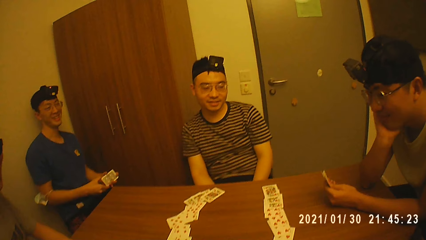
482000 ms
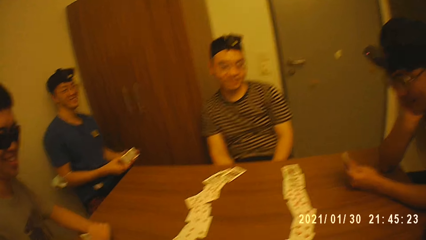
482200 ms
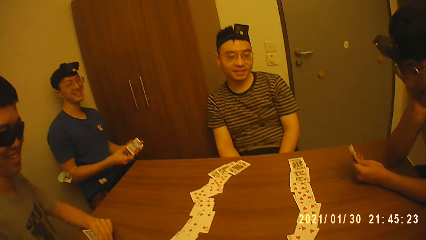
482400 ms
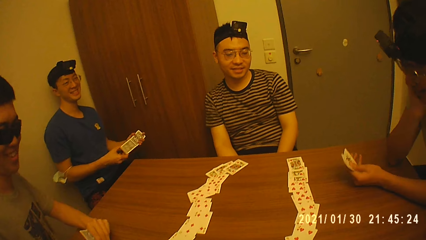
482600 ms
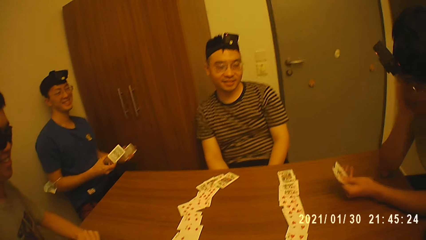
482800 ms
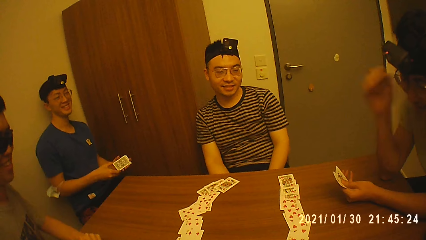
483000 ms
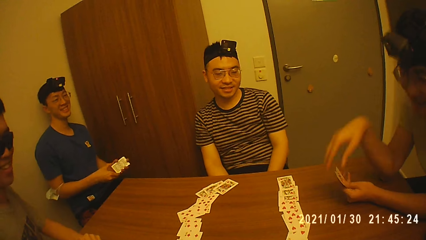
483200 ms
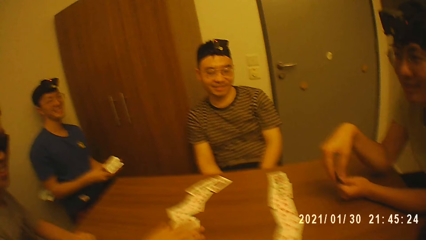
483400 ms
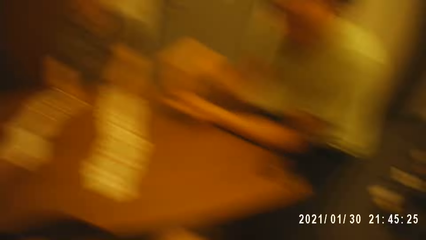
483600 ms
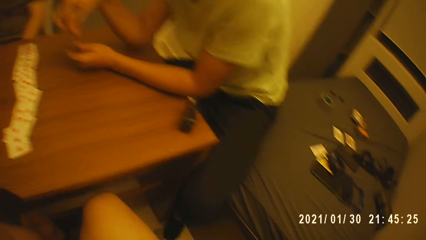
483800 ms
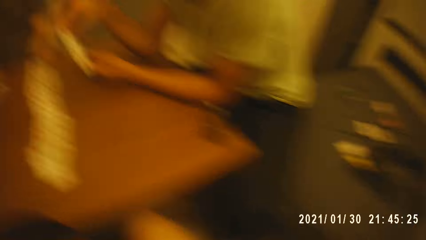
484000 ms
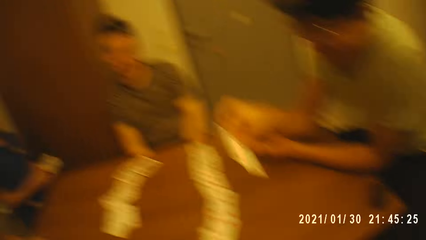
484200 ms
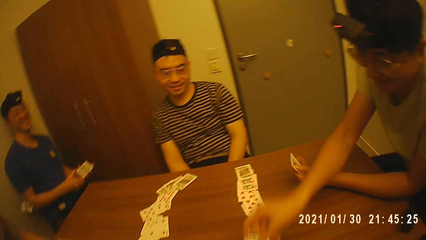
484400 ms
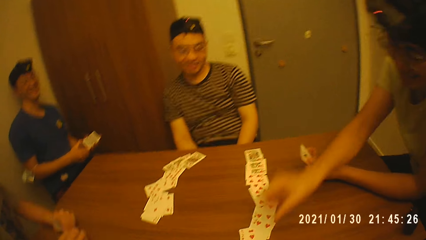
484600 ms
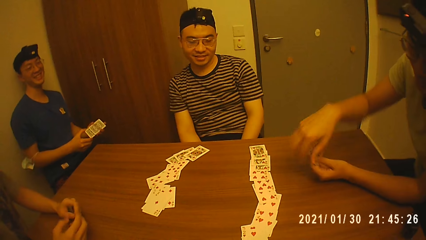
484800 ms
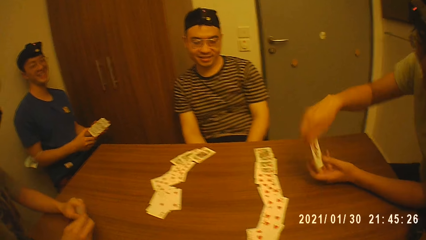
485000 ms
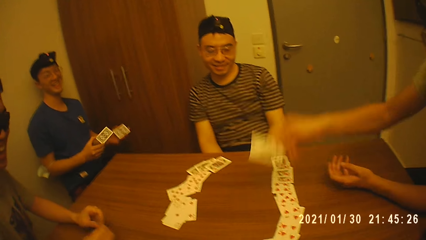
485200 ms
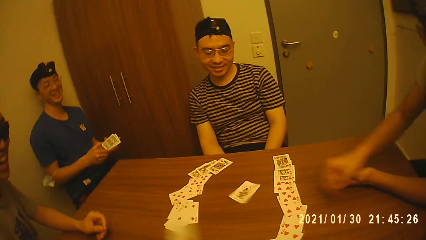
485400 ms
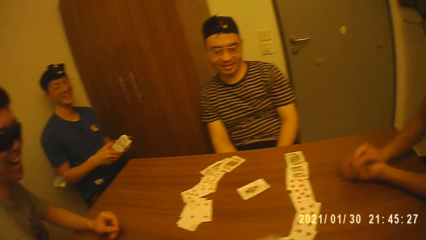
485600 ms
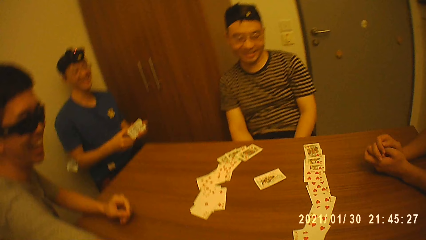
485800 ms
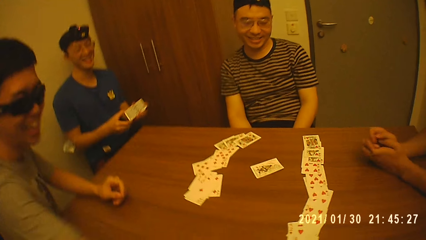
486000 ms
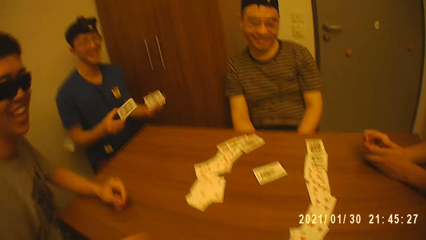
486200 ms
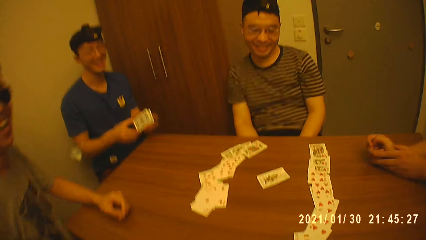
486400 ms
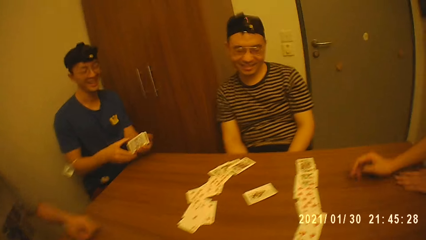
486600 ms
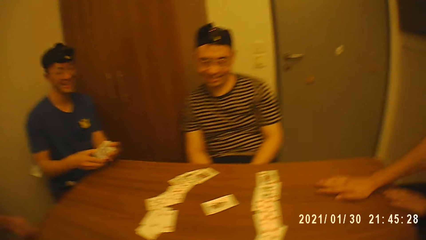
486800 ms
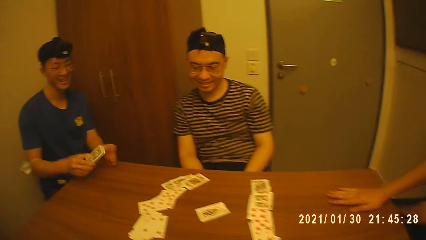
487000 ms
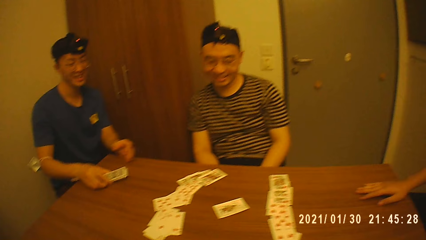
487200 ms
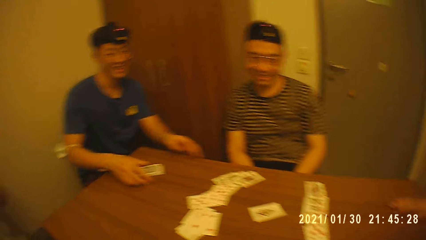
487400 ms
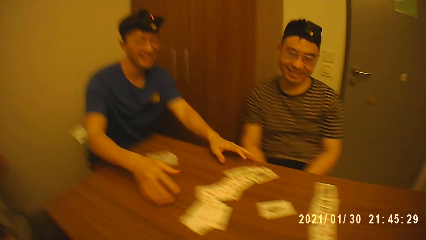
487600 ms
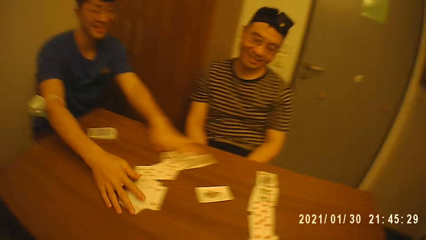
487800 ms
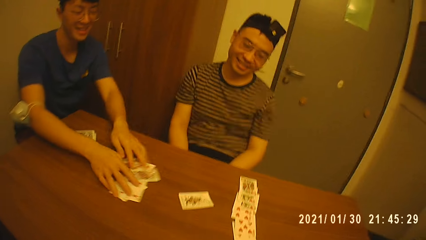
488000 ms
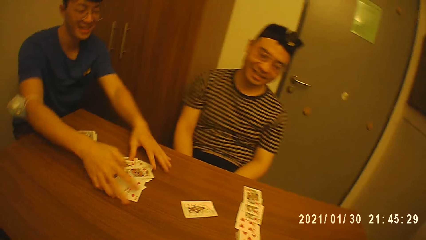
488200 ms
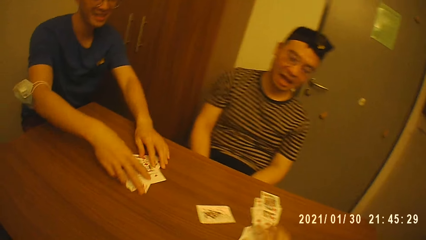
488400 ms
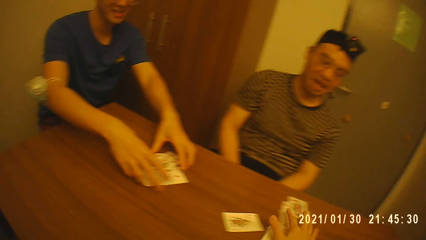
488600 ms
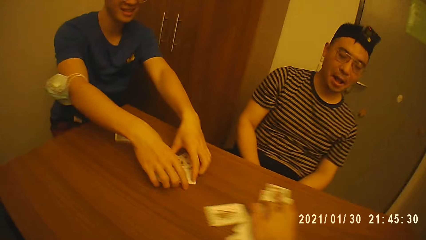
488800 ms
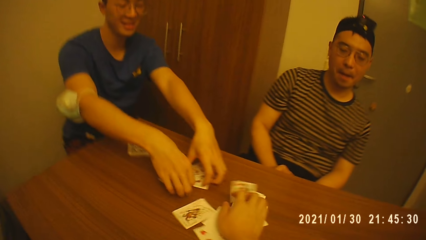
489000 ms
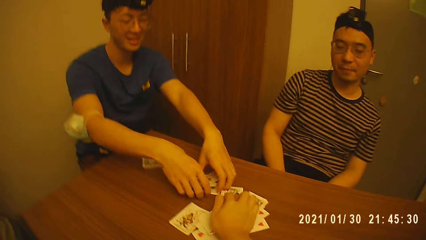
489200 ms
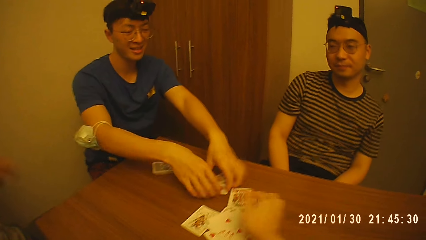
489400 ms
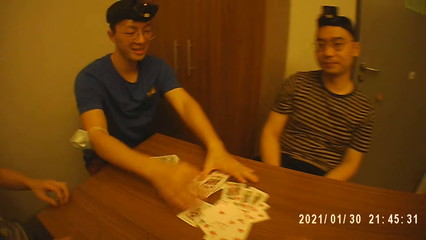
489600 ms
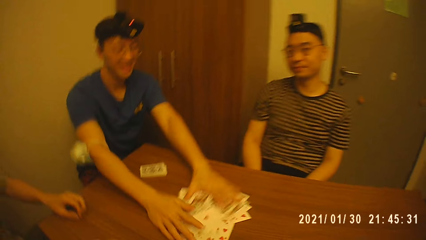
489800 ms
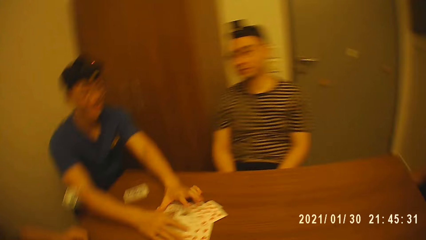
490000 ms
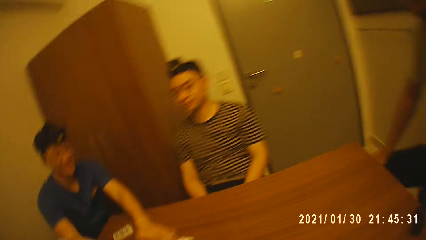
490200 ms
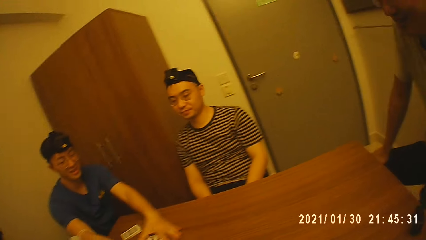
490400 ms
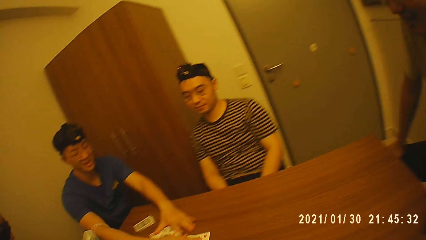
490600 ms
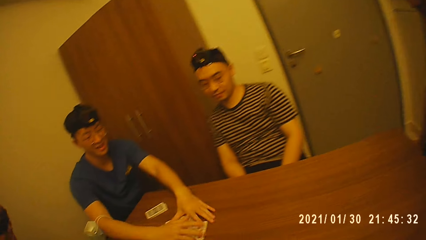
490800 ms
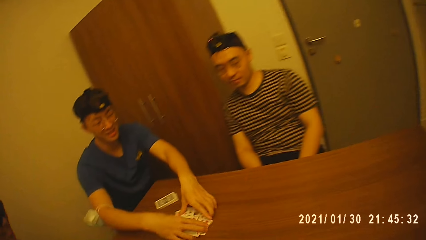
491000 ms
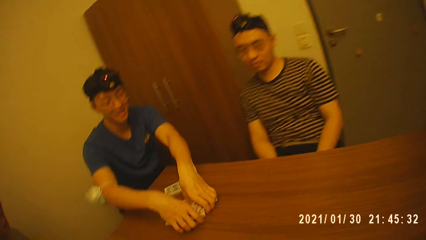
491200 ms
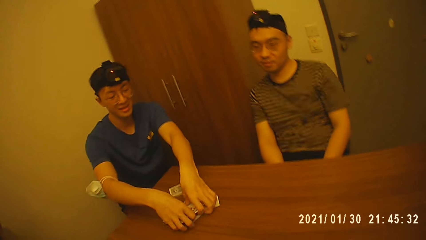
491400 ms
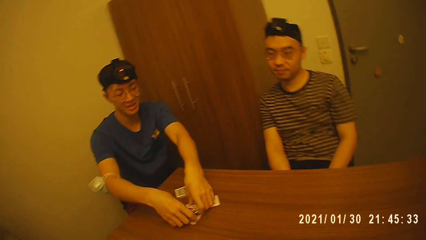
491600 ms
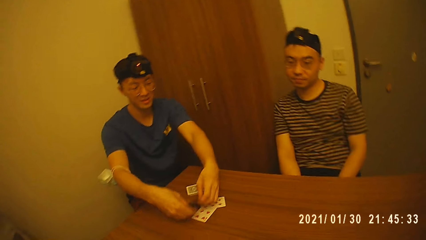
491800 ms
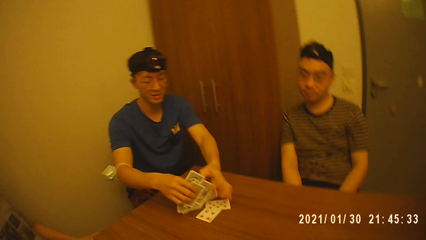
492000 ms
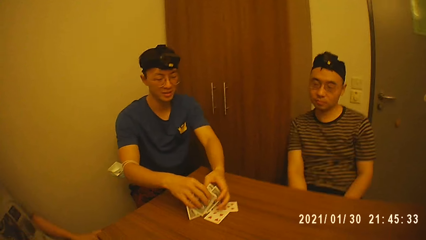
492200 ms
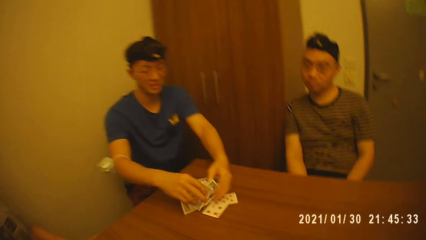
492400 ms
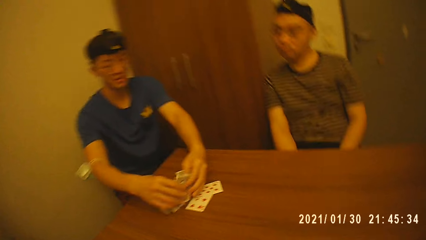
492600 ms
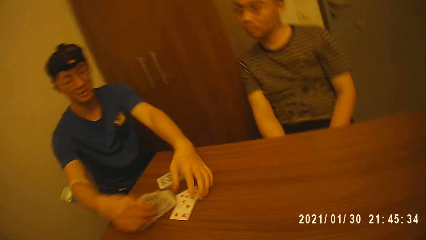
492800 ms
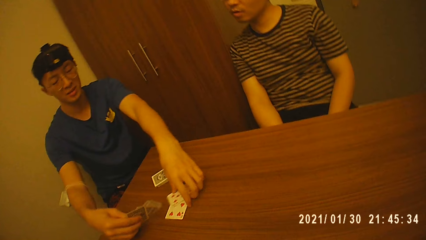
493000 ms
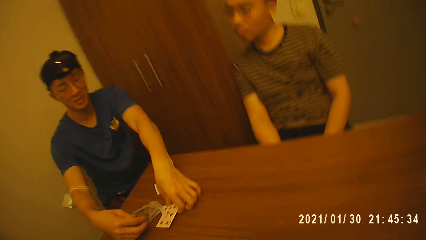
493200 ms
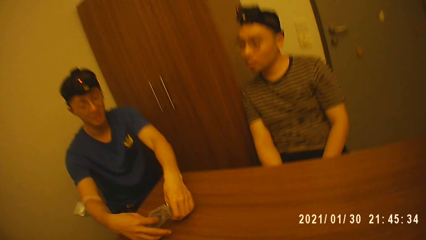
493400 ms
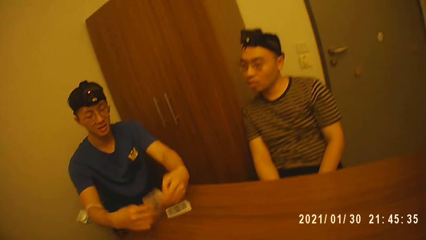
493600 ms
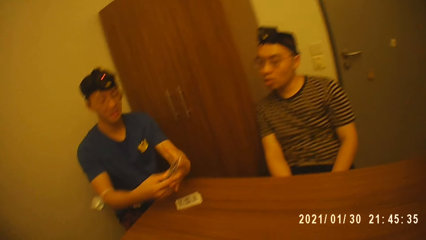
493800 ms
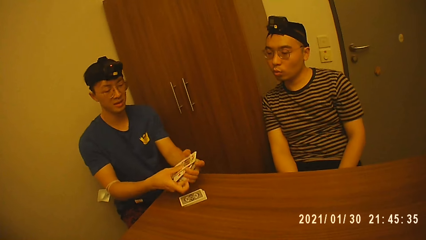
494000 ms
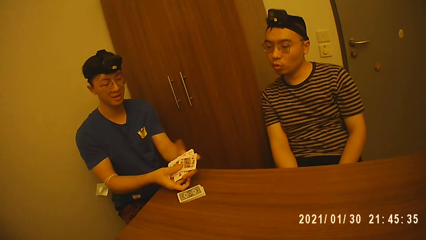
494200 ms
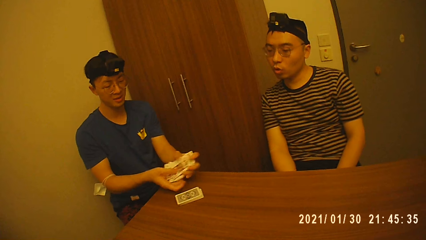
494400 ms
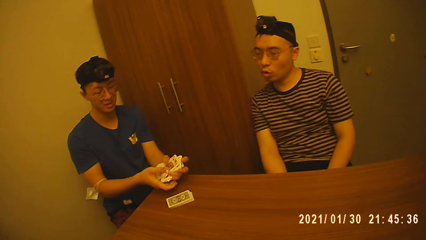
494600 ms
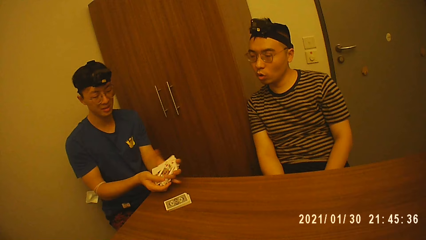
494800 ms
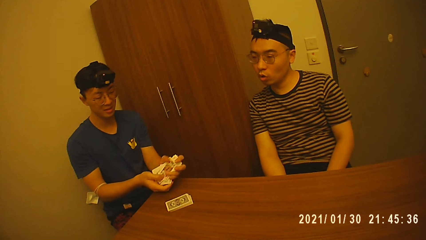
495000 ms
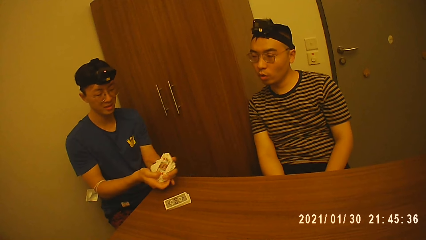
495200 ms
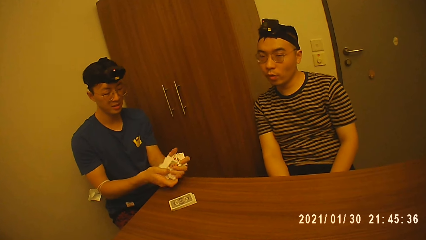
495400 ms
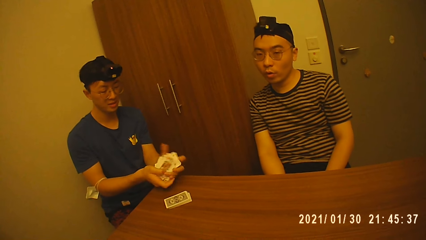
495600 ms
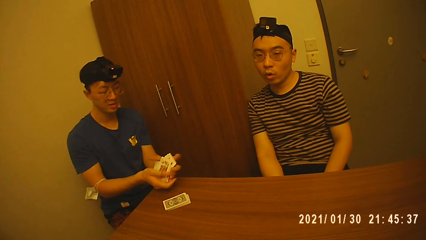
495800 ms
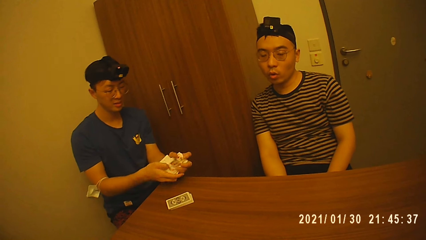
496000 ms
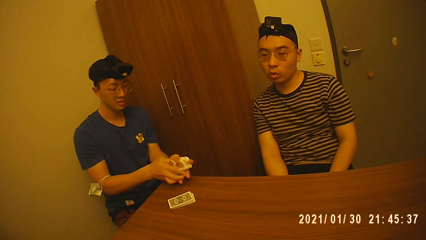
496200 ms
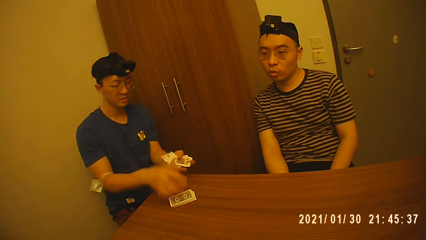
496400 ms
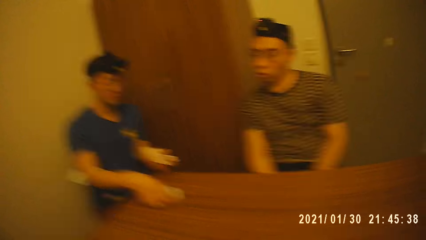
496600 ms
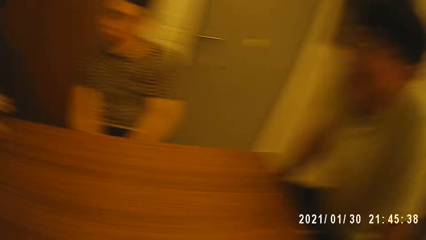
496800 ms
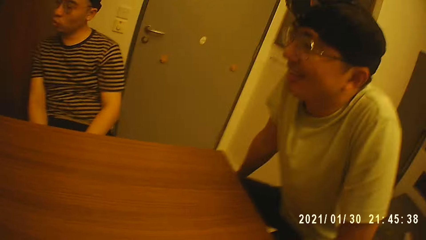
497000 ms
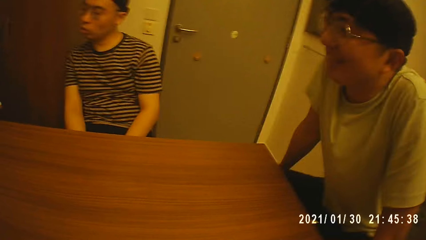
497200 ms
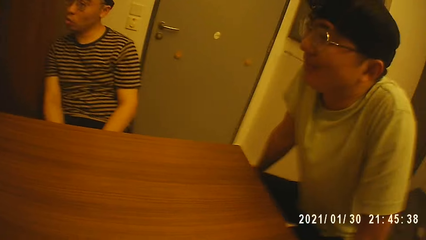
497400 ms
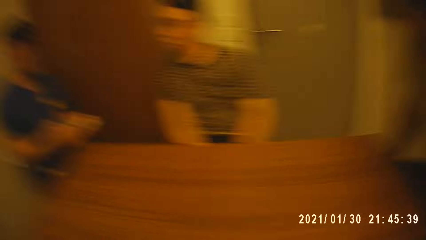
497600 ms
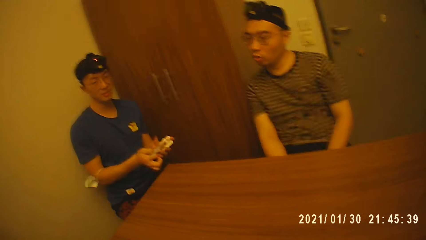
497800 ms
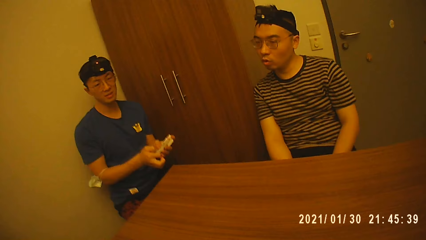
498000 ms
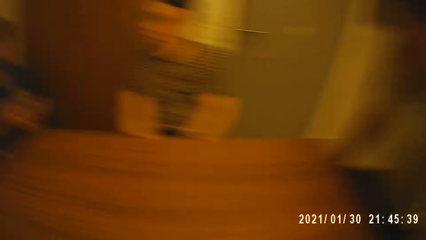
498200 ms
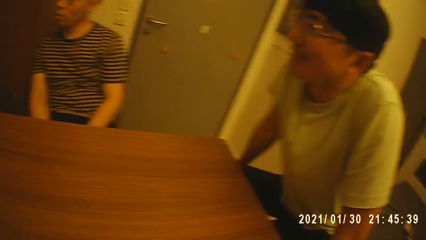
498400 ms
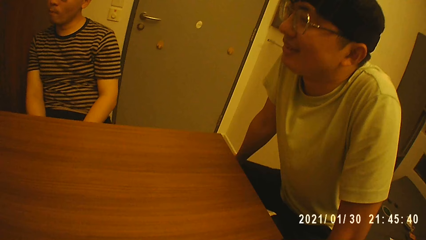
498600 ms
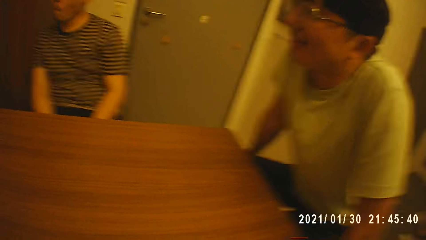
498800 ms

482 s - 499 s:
A man shuffles the cards in his hands. Another man takes a card from the cards in his left hand with his right hand, holds a card in his left hand and drops the card in his right hand on the table. The second man takes the card from his left hand with his right hand. A third man takes a card from the cards in his left hand with his right hand. The second man drops the card in his right hand on the table. The first man drops the cards on the table with his right hand and gathers some cards on the table with both hands. The camera wearer moves some cards on the table towards the first man with his right hand. He gathers the cards on the table. The first man takes some cards from the table with both hands, holds the cards with his right hand, takes some cards from the table with both hands and shuffles the cards in his hands. The first man holds the cards with his left hand, takes some cards from the table with his right hand and adds the cards in his right hand to the cards in his left hand.
